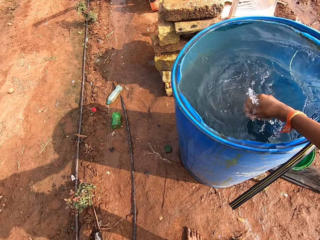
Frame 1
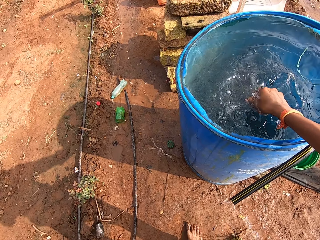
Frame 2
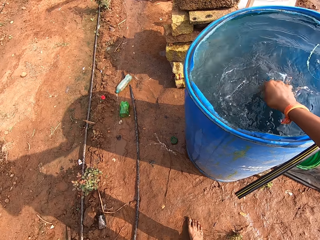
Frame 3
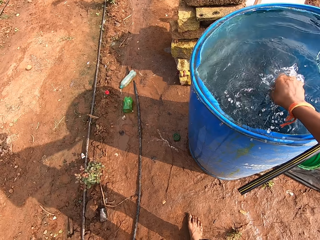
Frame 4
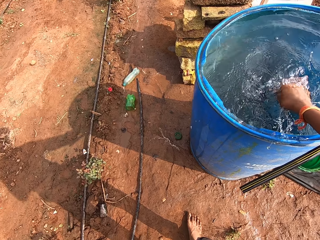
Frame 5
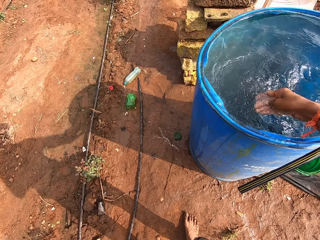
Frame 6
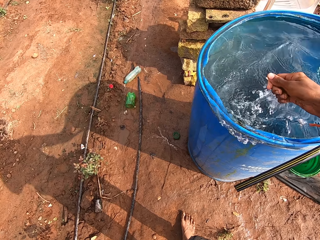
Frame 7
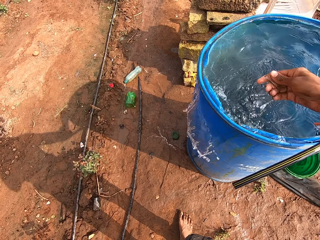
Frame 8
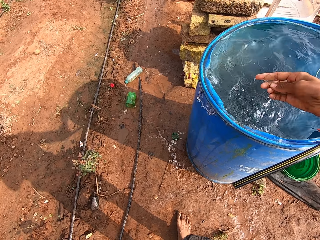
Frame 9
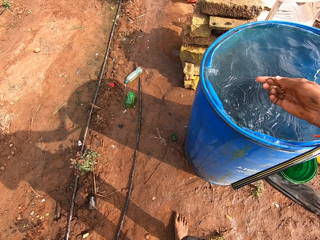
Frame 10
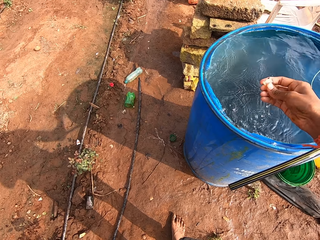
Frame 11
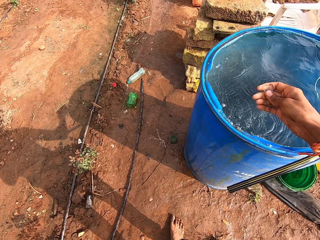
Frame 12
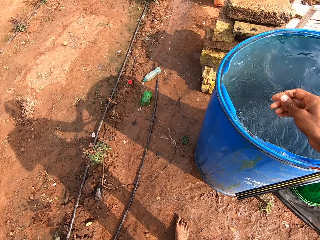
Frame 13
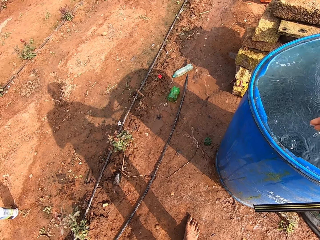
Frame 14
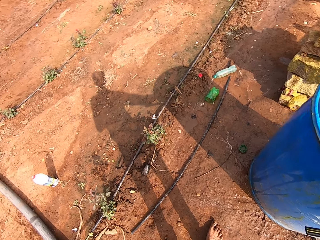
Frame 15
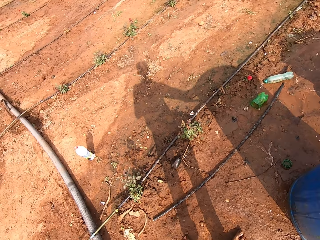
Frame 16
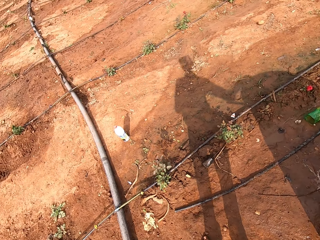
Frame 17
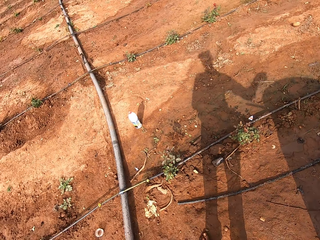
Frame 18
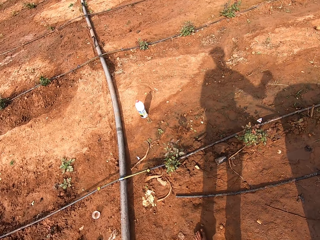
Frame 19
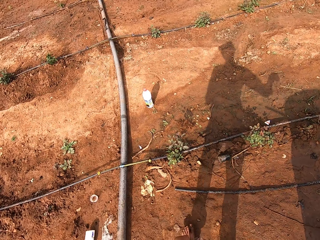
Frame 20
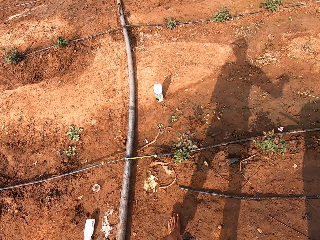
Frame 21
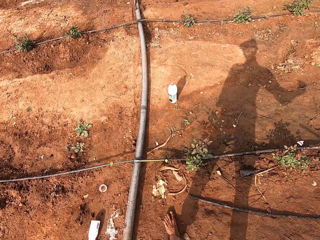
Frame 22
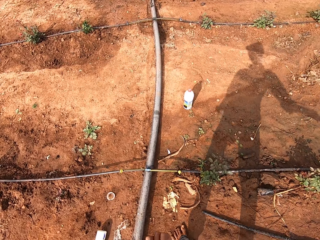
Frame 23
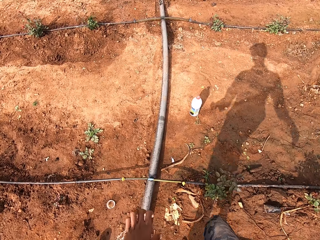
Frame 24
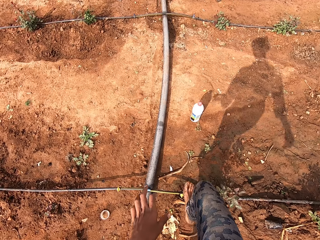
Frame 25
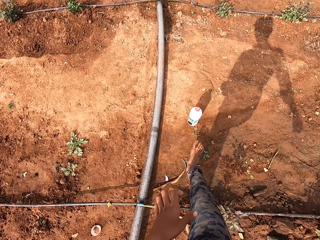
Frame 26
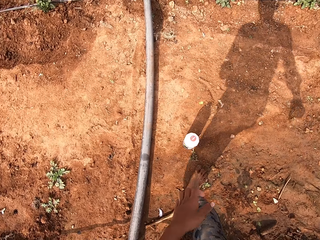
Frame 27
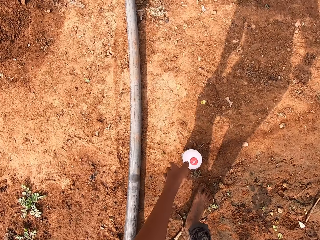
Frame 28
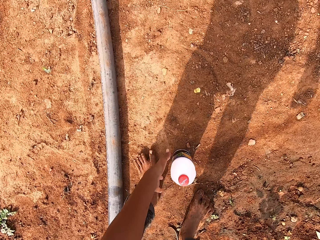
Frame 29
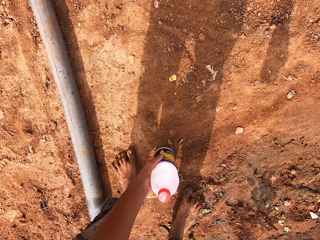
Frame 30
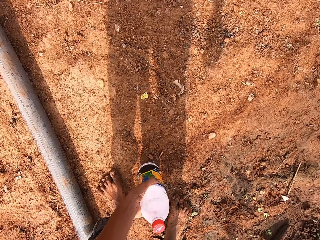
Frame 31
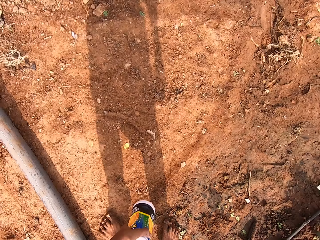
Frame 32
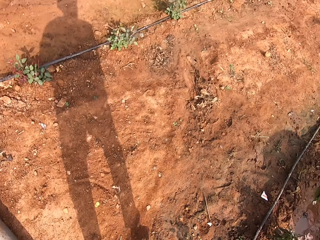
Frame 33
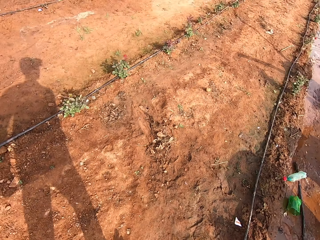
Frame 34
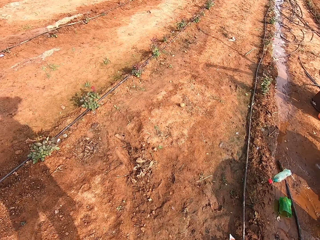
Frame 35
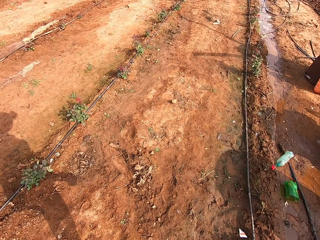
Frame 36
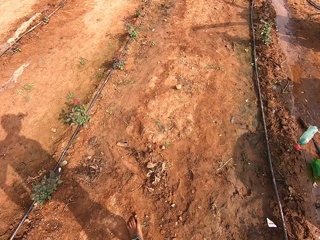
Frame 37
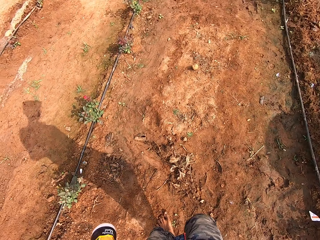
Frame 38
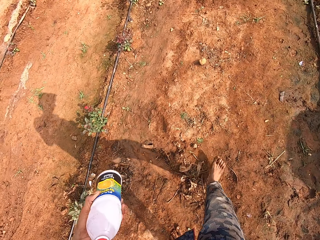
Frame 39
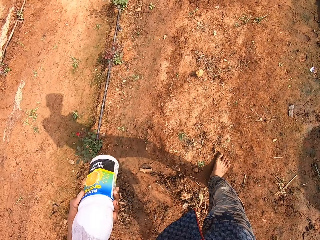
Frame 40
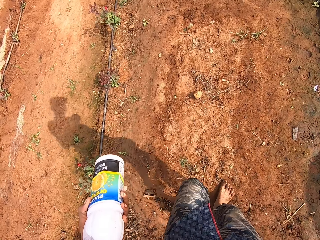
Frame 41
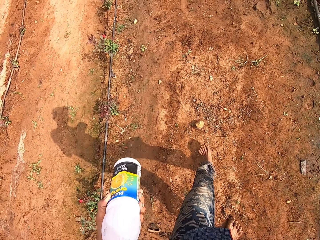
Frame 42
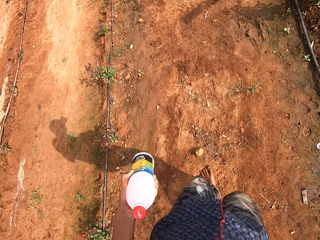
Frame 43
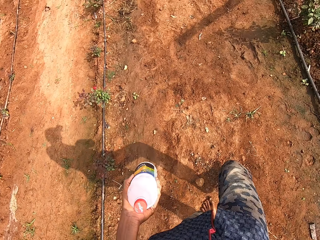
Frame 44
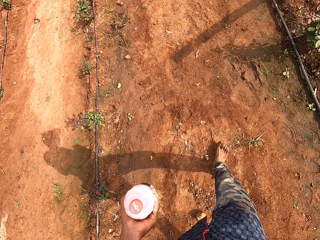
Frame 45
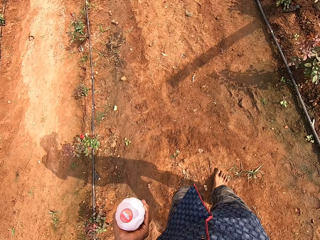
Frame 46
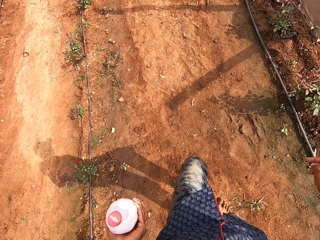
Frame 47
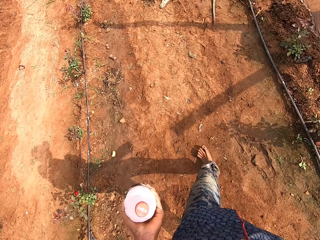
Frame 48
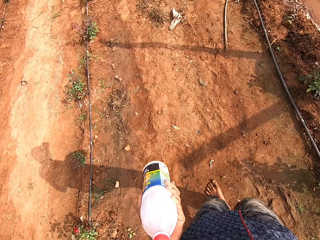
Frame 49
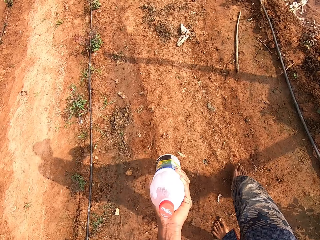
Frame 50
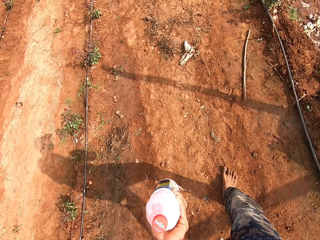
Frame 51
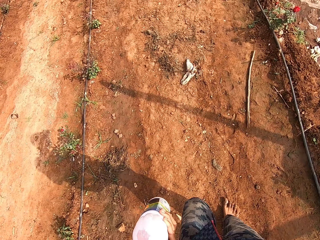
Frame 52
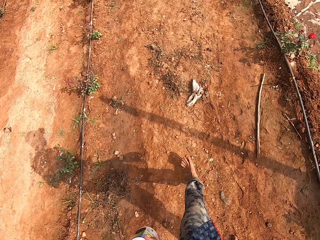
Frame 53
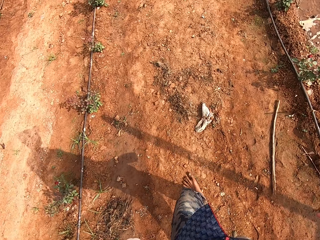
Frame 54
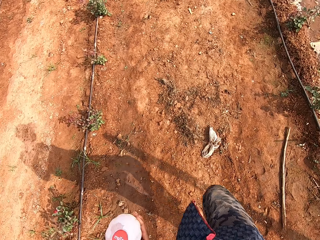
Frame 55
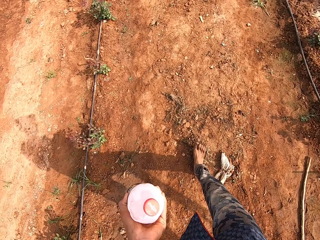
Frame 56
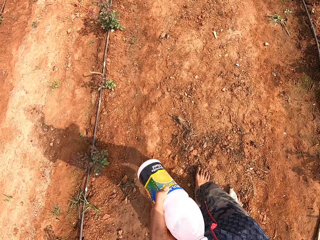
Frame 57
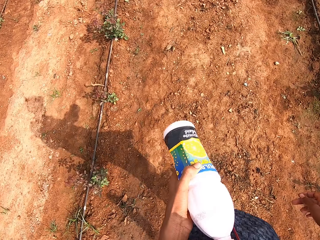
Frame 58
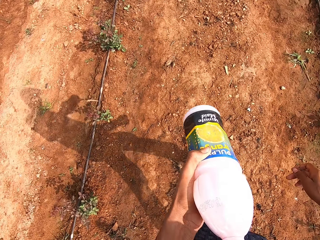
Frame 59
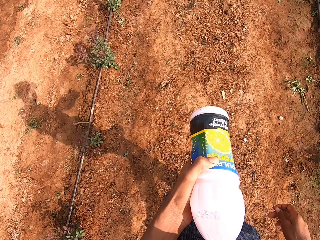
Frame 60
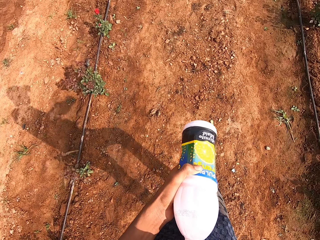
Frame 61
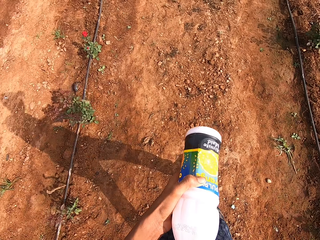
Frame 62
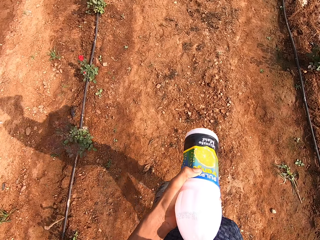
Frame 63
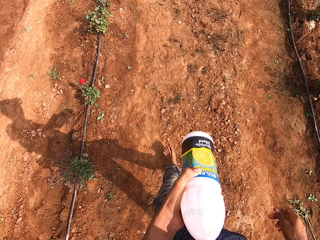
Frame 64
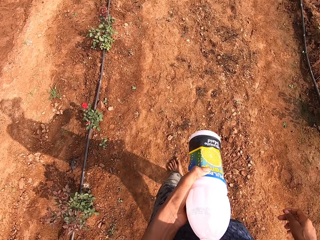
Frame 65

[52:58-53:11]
The camera wearer looks at the ground. He steps ahead. He picks a bottle of juice from the ground with his left hand. He steps ahead. He lifts the bottle with the left hand. He steps ahead and shakes the bottle with the left hand.

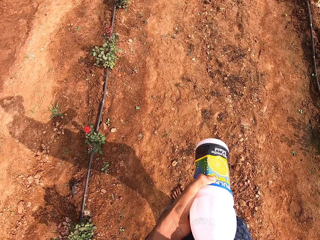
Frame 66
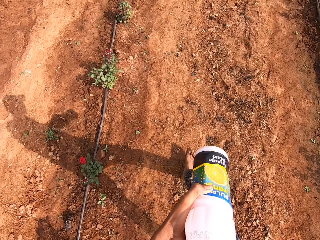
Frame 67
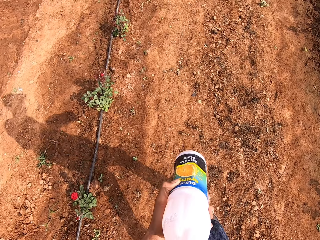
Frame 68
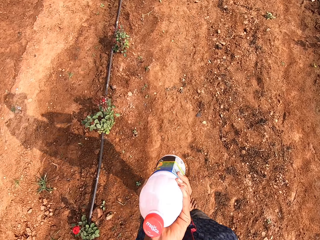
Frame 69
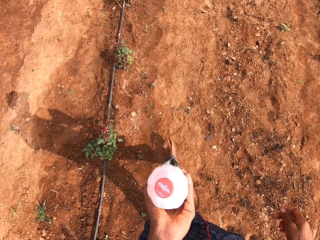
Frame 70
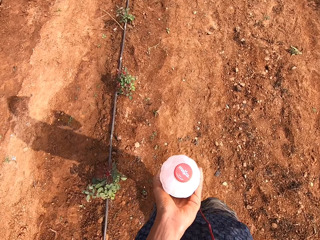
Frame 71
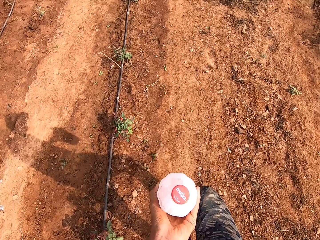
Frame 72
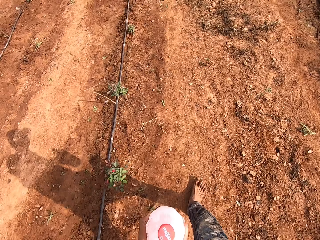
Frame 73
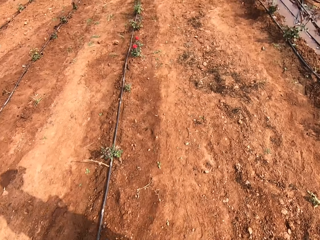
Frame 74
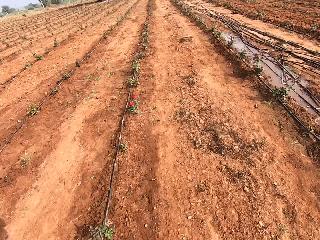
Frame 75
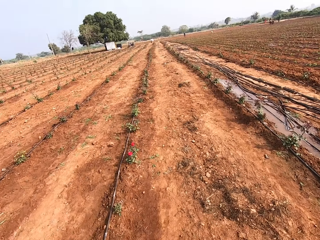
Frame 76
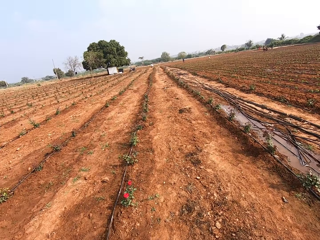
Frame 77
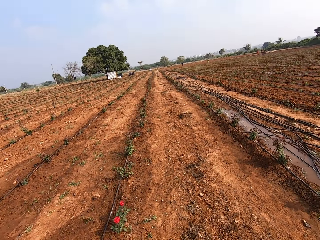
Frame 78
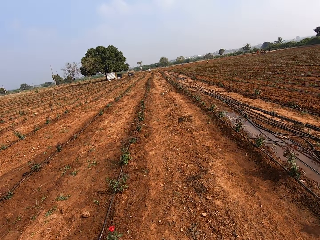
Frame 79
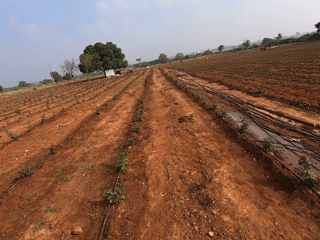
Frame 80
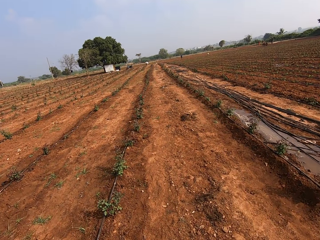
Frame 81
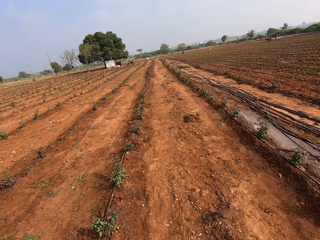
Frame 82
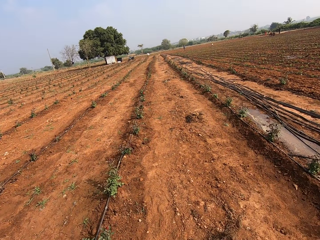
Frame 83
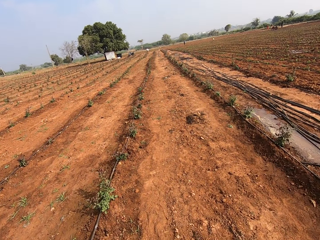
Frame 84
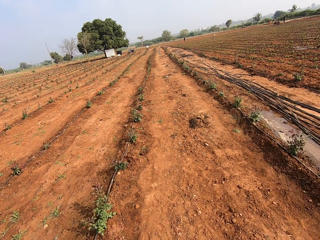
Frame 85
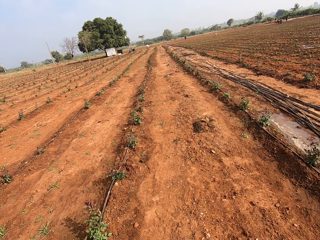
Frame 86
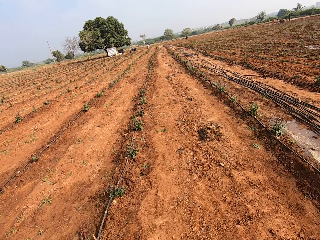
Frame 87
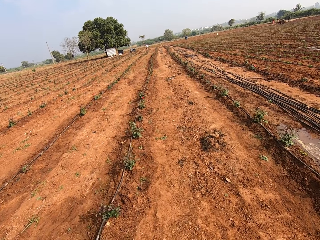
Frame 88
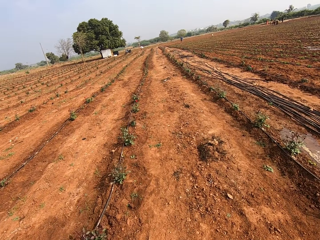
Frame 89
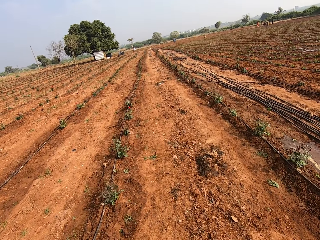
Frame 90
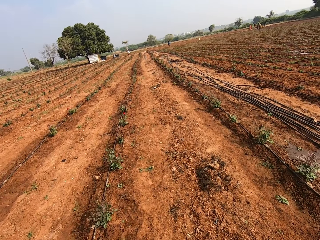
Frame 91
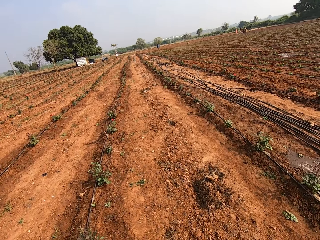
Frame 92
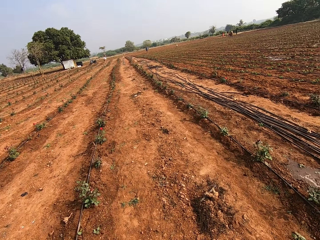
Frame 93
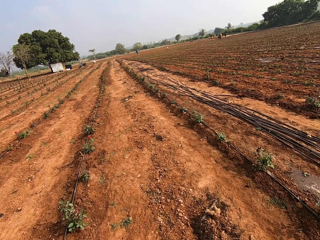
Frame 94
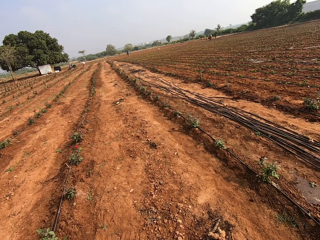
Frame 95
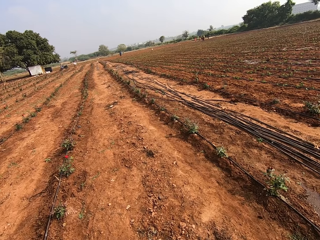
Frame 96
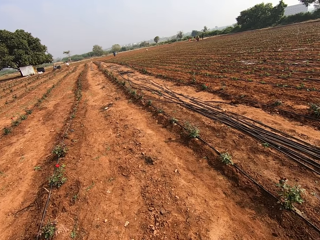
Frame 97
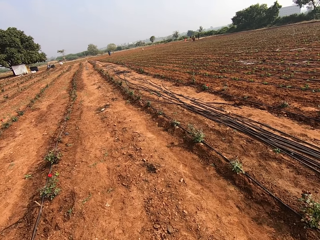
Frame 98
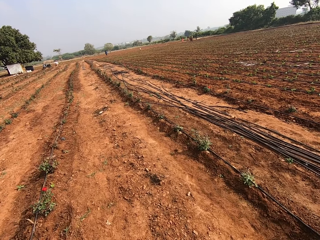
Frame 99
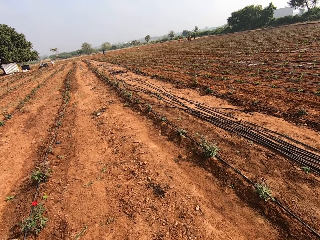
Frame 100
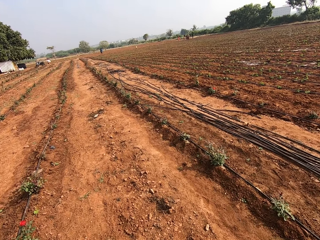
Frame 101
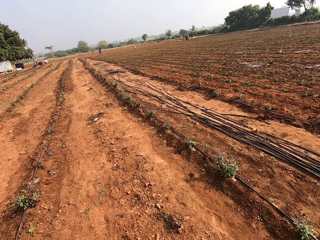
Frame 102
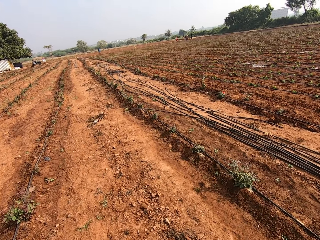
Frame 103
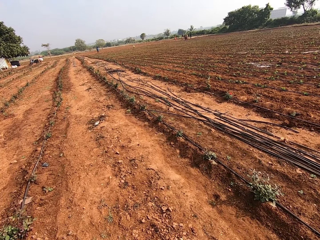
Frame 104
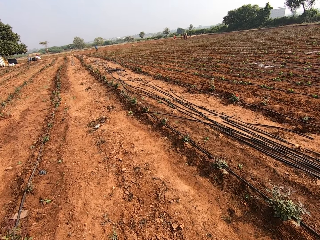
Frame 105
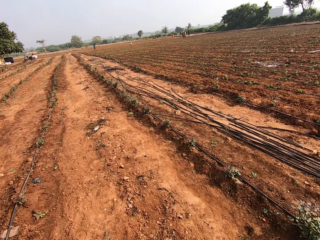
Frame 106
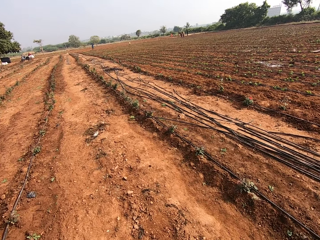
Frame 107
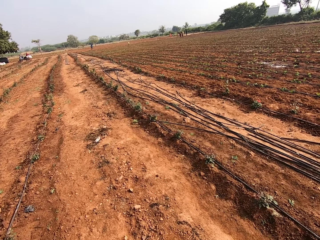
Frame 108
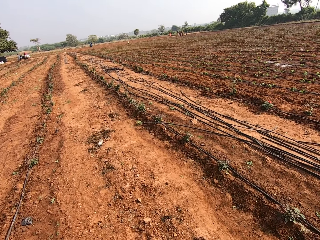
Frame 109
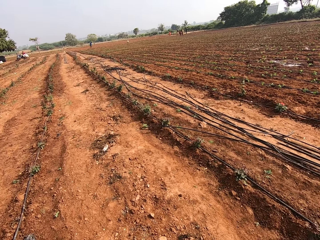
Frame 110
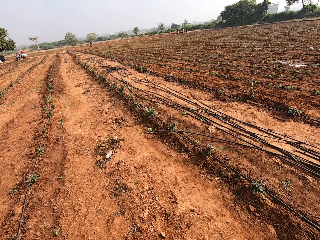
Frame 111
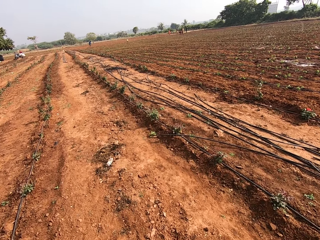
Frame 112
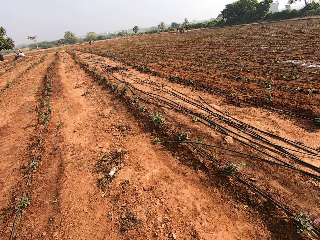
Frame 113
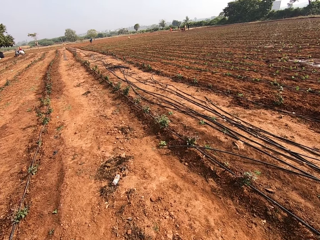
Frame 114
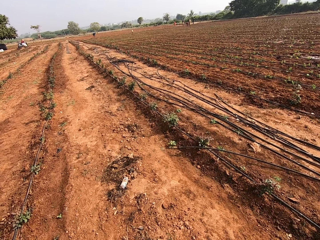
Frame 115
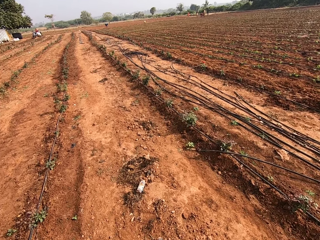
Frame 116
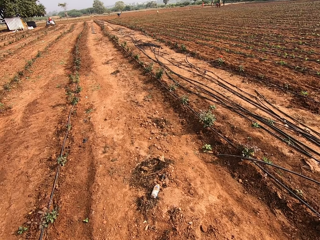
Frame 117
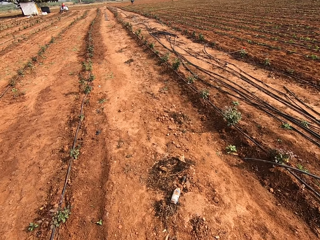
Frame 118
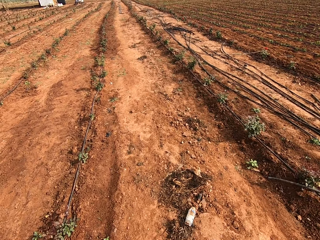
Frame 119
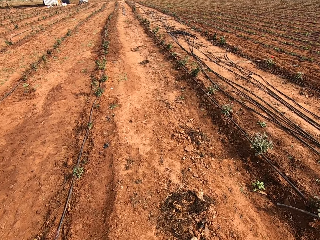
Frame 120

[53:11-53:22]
The camera wearer lifts the bottle with the left hand. They step ahead. They look ahead. They stare at the field. They stare at the field again.
